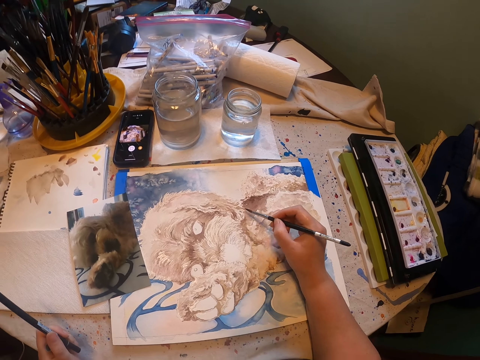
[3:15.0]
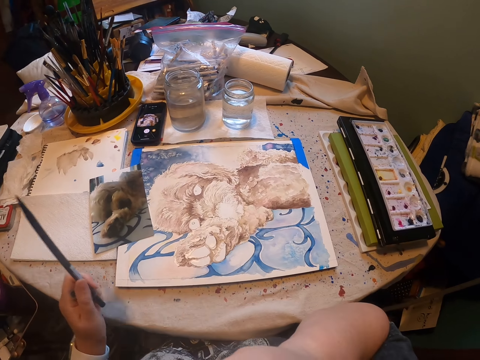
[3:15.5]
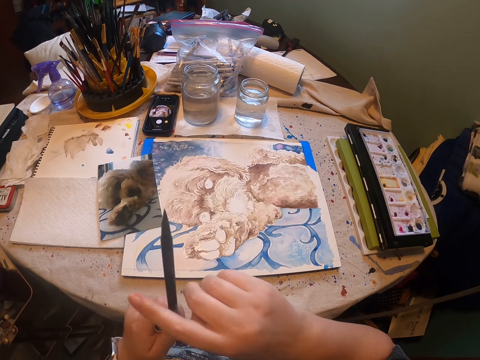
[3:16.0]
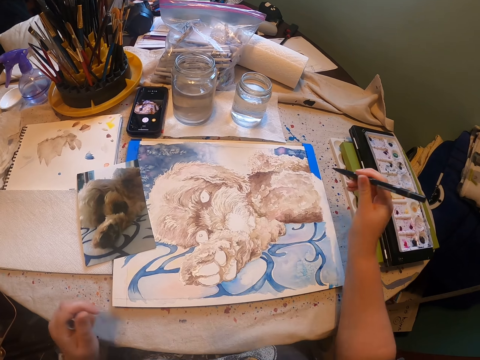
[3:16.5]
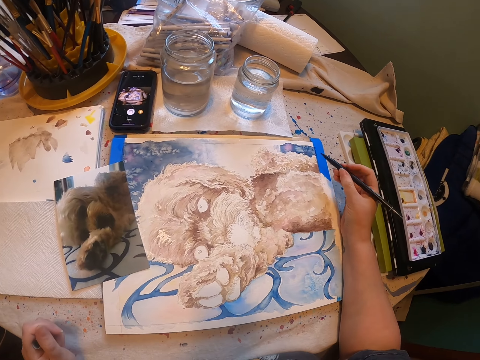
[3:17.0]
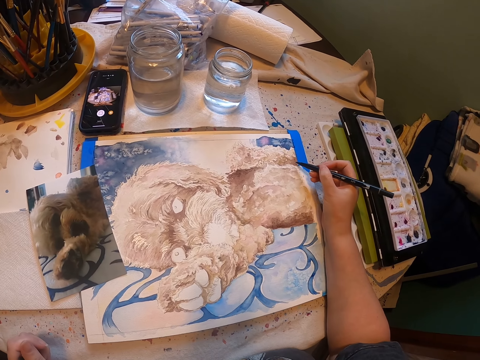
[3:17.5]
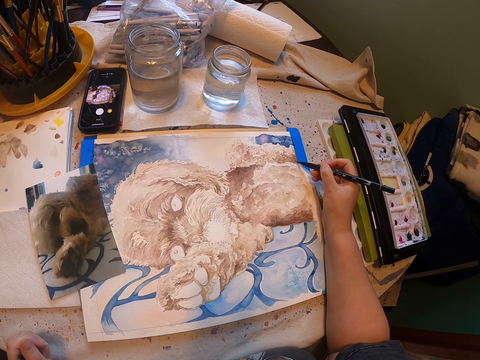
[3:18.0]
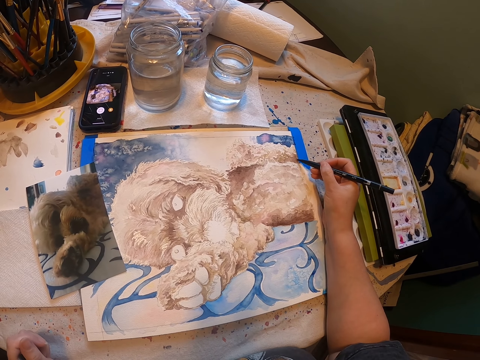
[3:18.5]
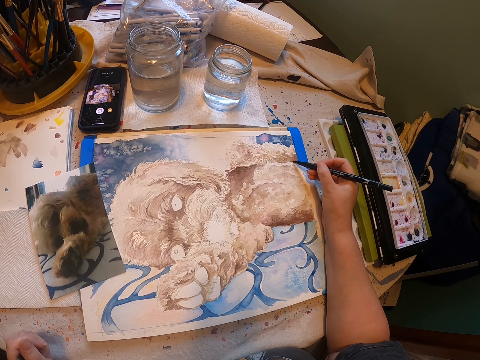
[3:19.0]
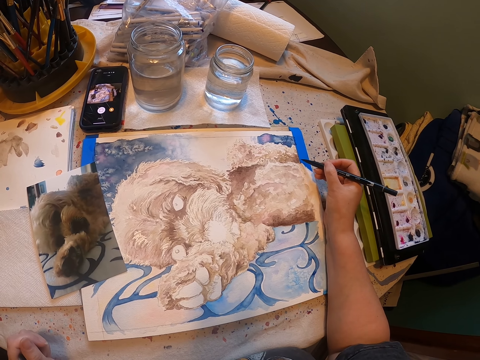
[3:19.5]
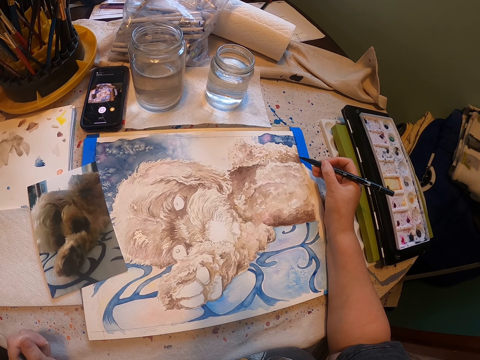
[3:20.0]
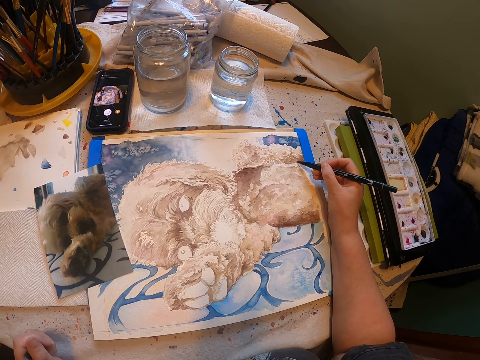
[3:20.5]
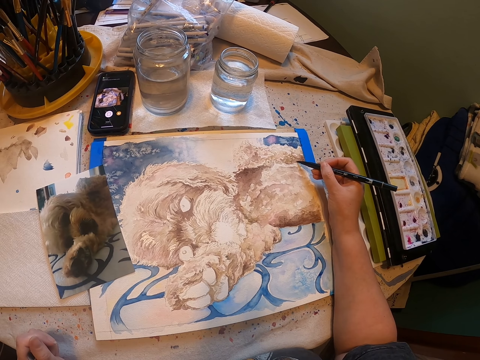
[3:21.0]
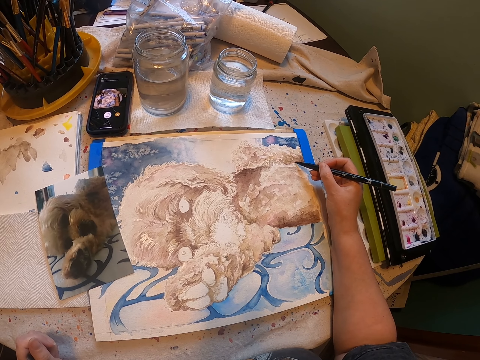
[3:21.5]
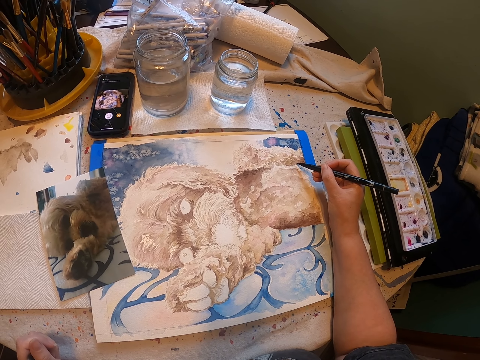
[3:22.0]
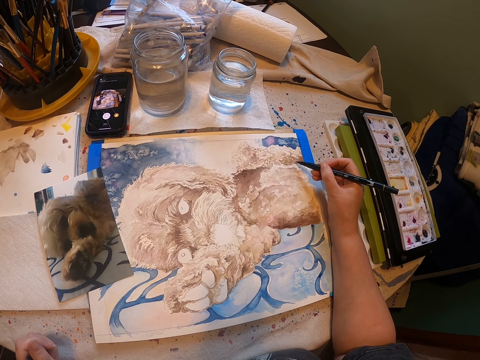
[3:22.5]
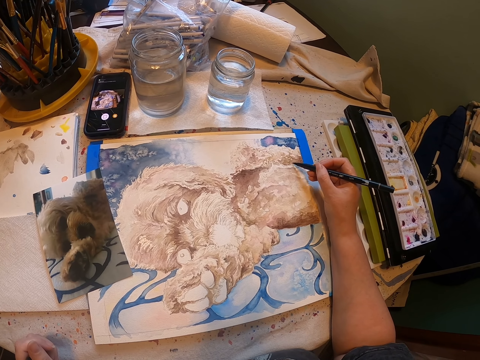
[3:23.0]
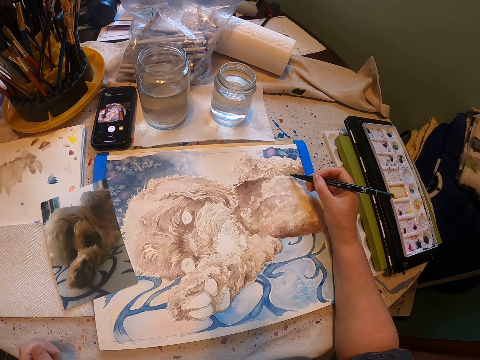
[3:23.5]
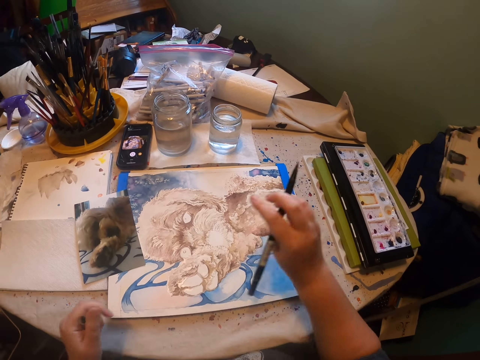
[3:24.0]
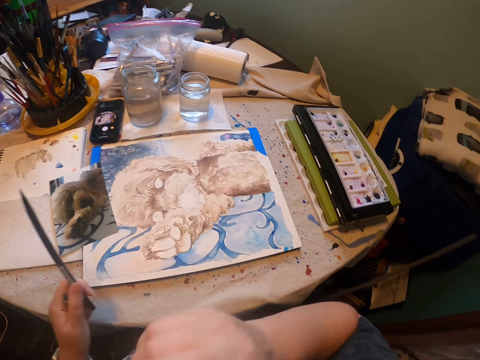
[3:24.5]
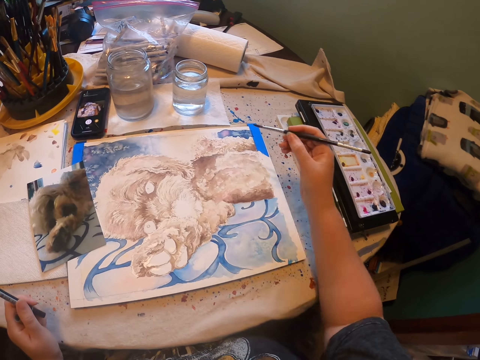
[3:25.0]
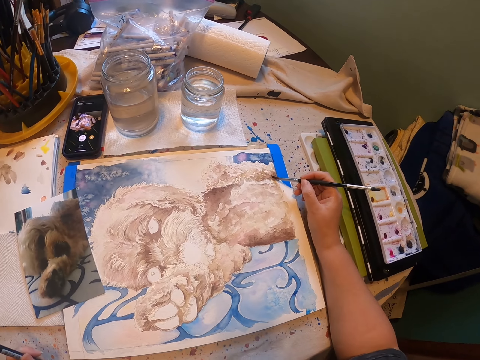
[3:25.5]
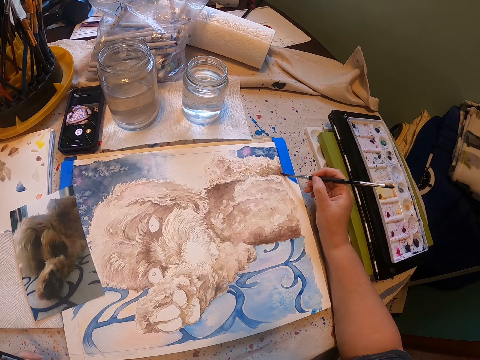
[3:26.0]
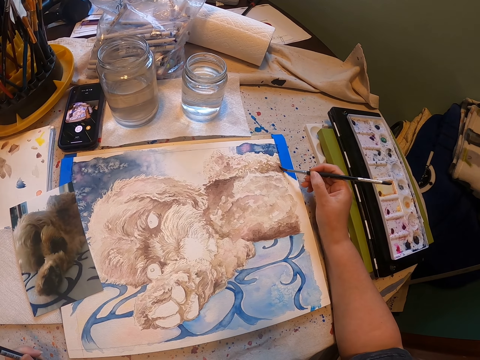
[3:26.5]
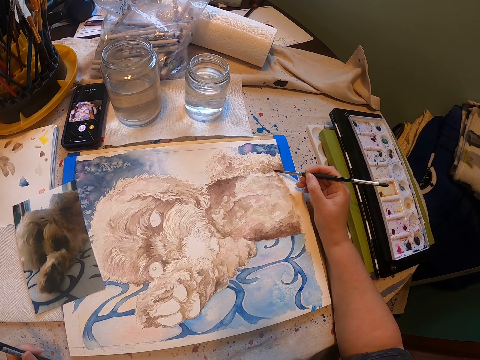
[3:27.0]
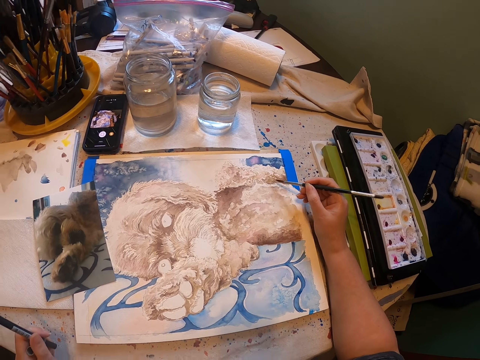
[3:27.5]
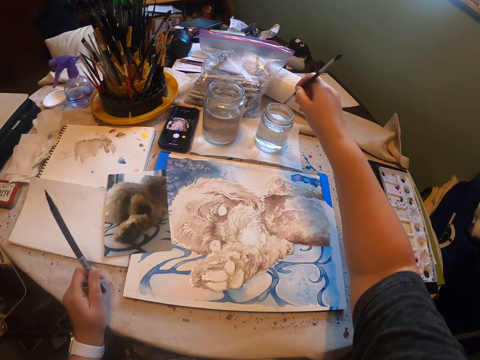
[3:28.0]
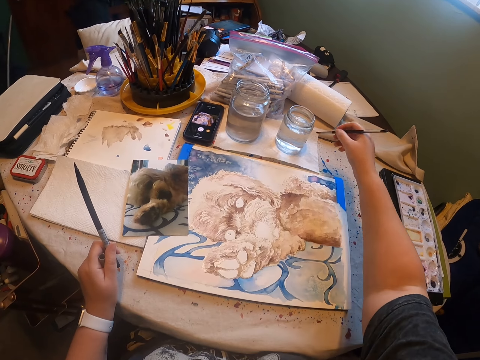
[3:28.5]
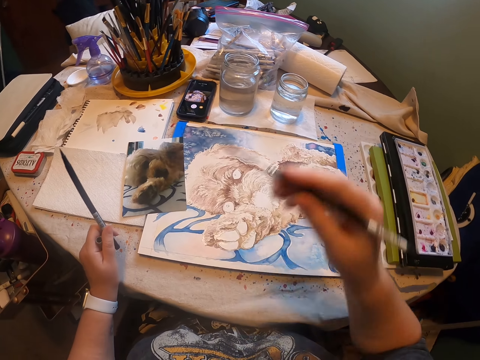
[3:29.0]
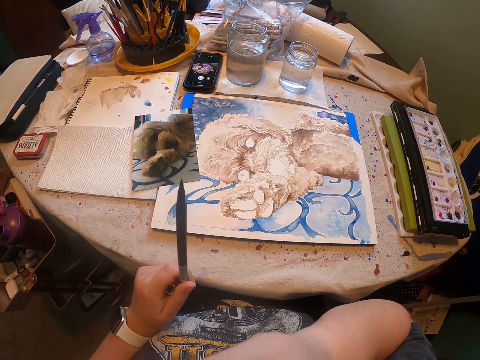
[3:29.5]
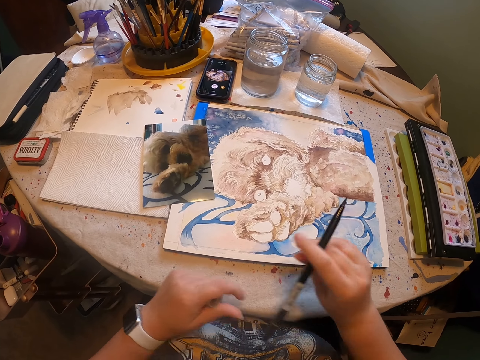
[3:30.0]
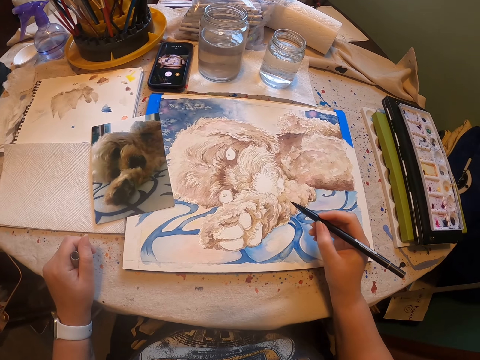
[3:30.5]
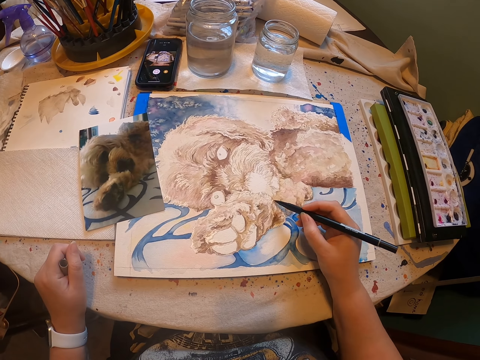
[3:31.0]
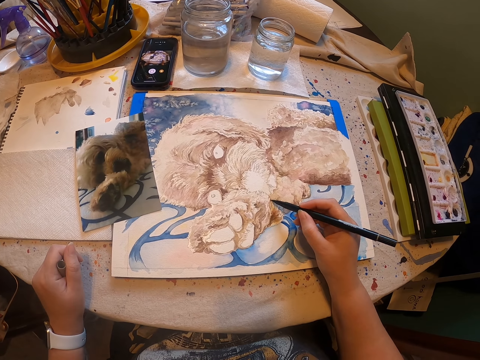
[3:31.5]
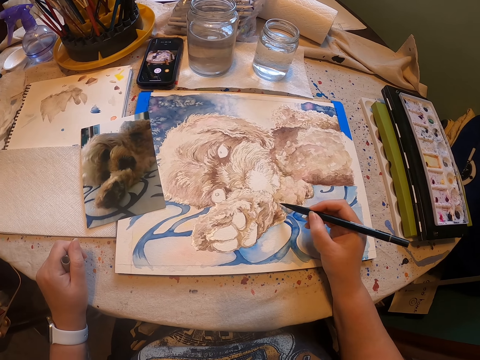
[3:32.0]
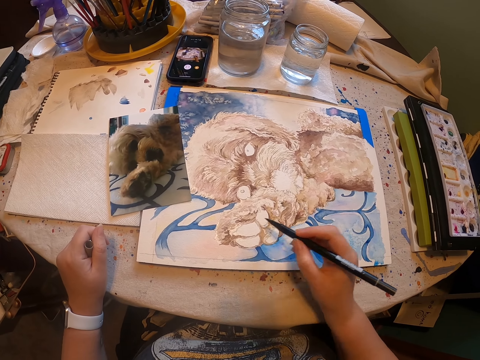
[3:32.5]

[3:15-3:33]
The camera wearer puts the art pen in the mouth. They pick the pencil. They transfer the art pen to the right hand. They paint a drawing with the art pen on the painting board. They transfer the art pen to the left hand, take the art pen from the mouth and paint a drawing with the art pen. They dip the art pen in water, wipe the art pen on a paper on the table, put the art pen in the mouth and transfer the art pen to the left hand. They pick the pencil. They paint a drawing with the art pen on the painting board.

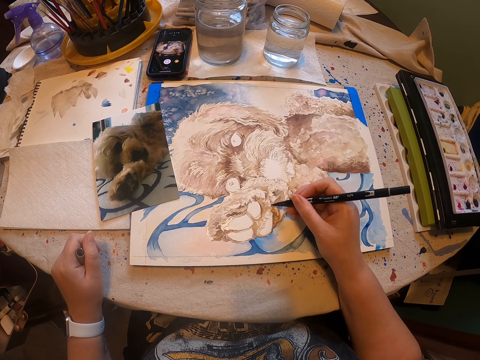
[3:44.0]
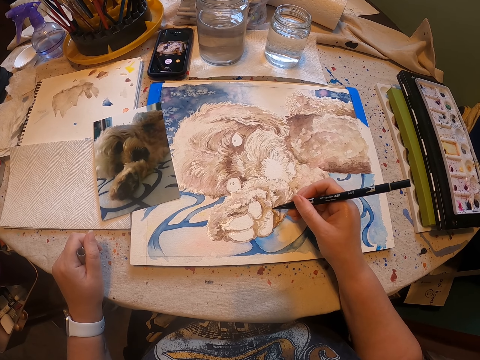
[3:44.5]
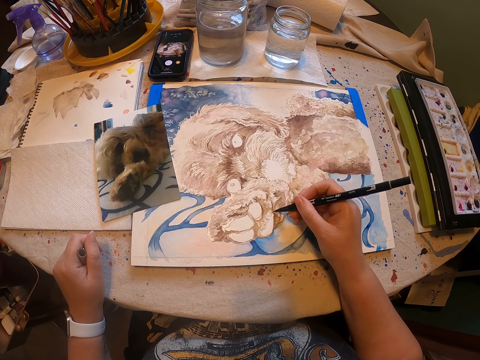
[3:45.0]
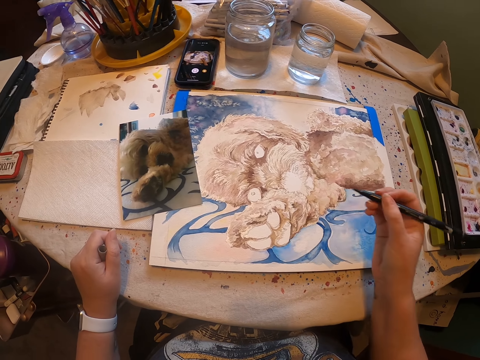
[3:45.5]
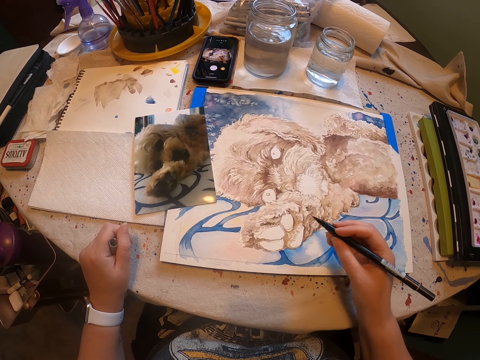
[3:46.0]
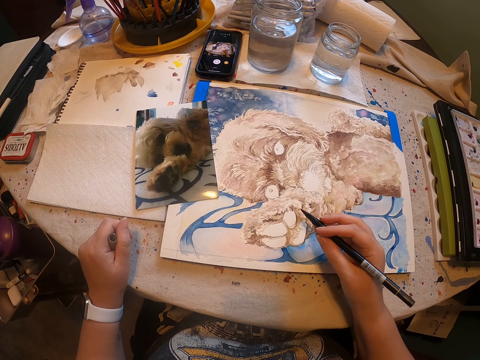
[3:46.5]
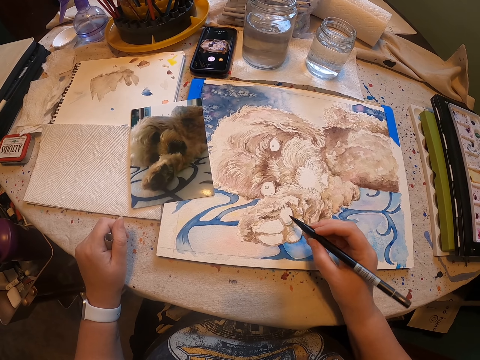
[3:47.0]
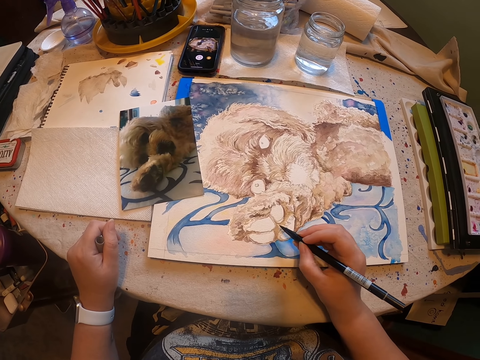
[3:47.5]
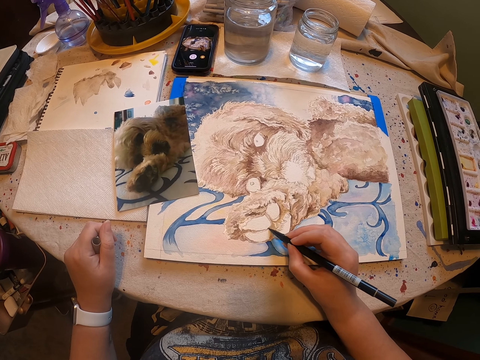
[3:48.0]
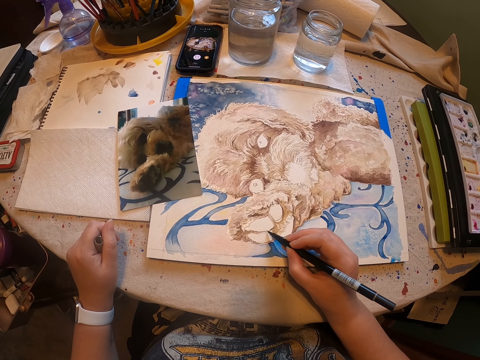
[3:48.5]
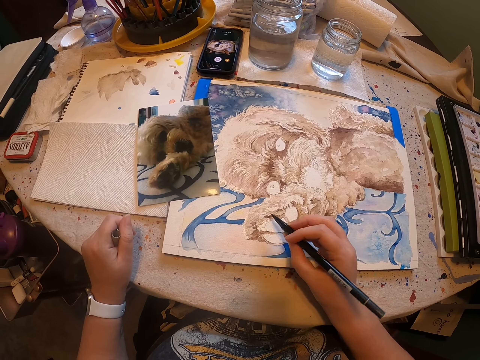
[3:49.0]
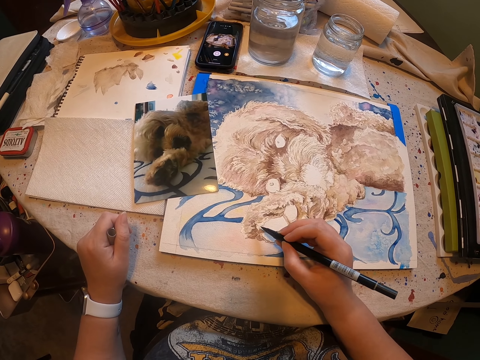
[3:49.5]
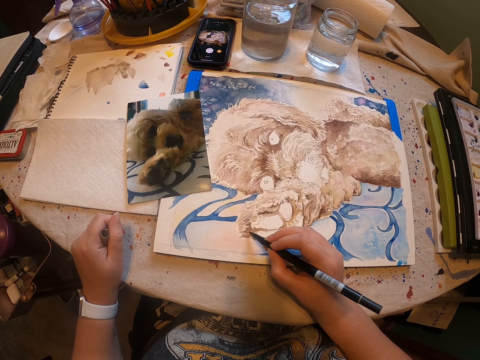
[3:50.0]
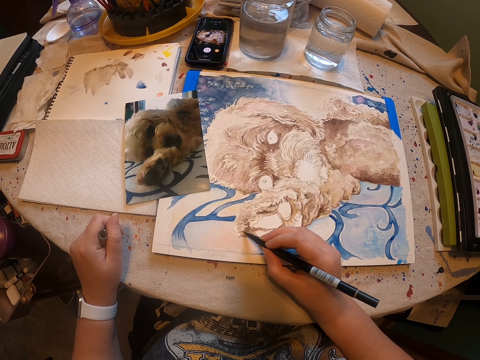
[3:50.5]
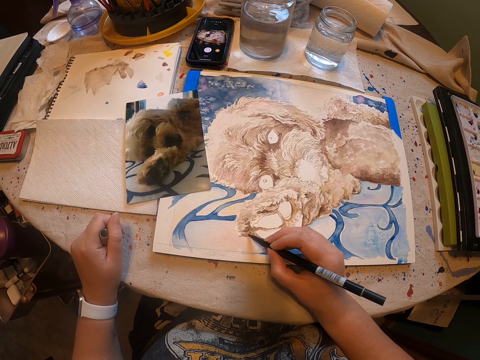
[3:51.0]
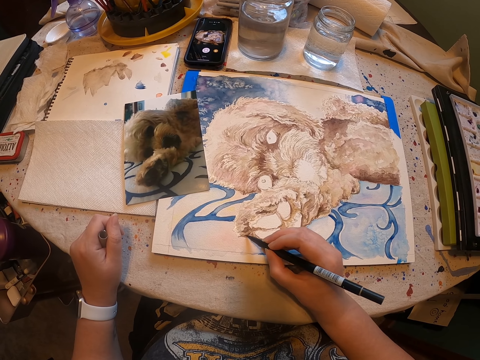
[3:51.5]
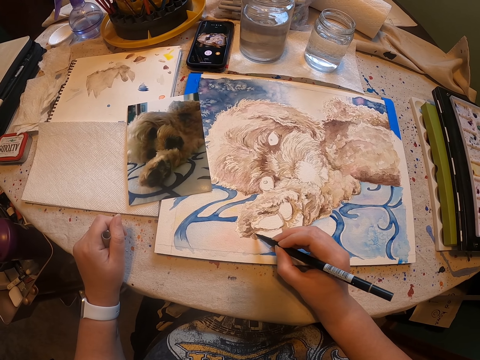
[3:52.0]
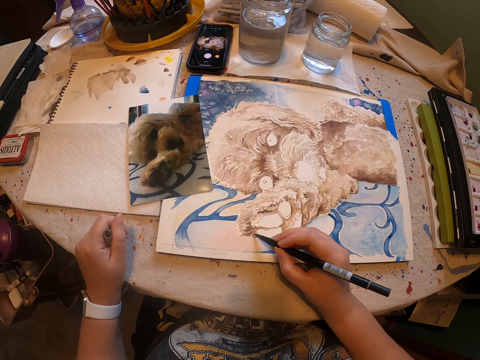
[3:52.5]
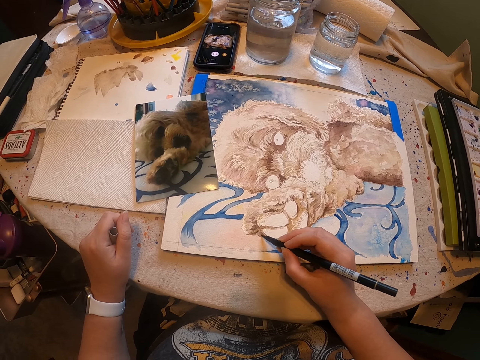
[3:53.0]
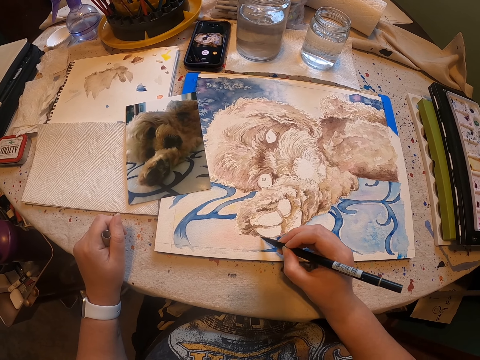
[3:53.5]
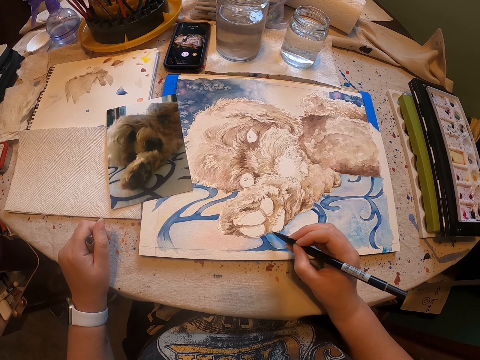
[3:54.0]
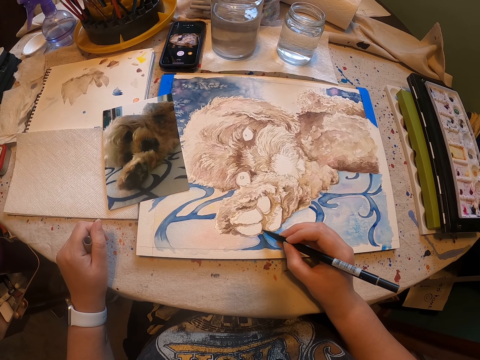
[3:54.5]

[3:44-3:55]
The camera wearer lifts the art pen. They paint a drawing with the art pen.
